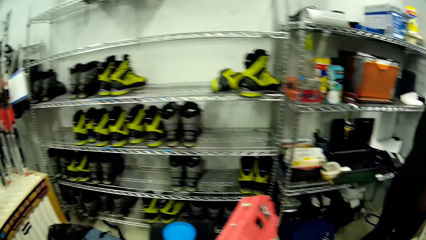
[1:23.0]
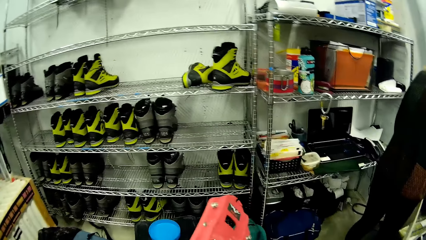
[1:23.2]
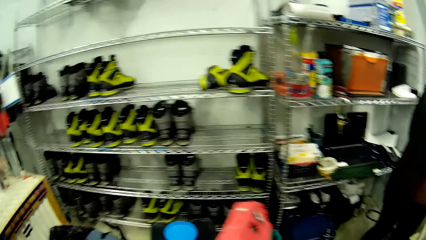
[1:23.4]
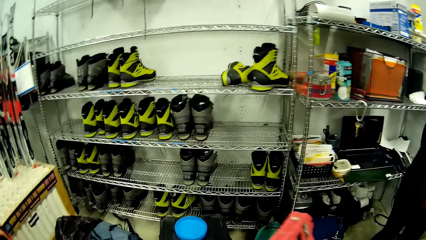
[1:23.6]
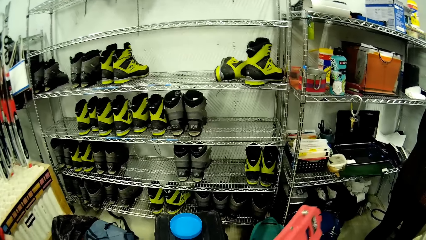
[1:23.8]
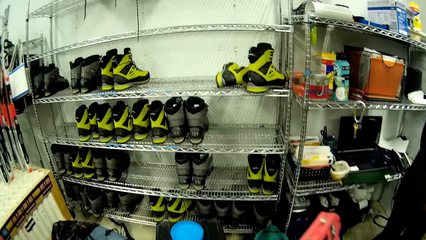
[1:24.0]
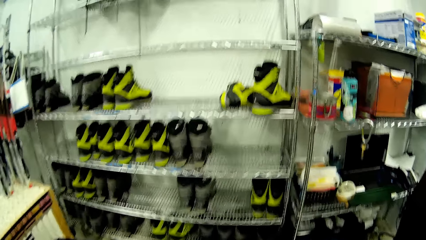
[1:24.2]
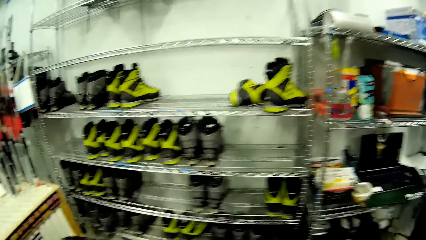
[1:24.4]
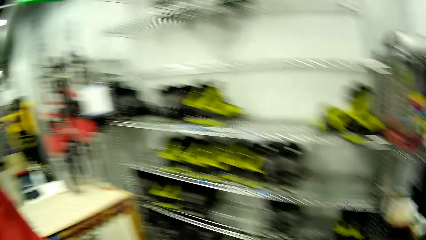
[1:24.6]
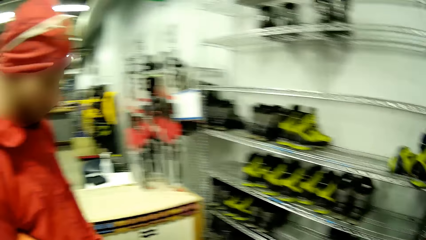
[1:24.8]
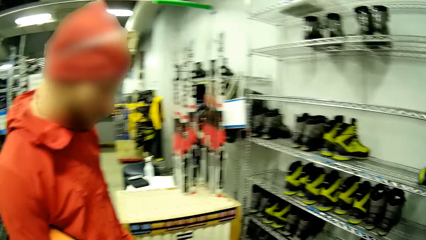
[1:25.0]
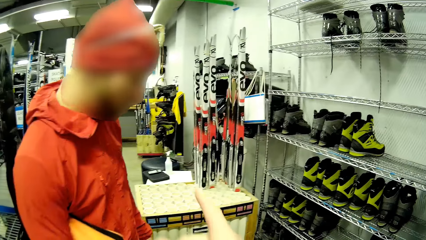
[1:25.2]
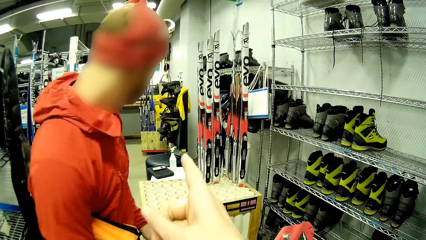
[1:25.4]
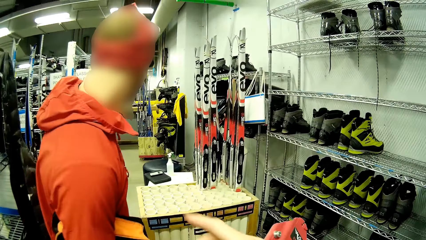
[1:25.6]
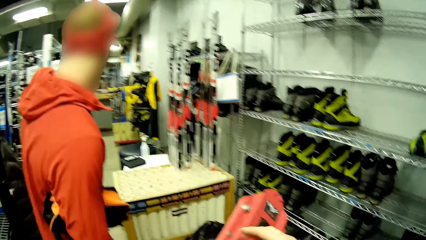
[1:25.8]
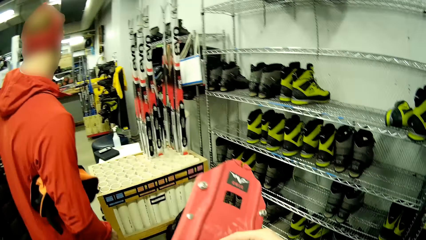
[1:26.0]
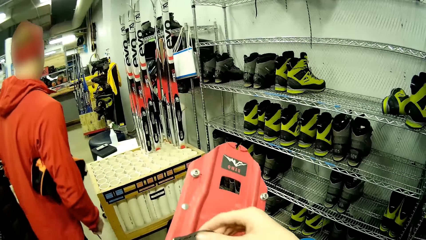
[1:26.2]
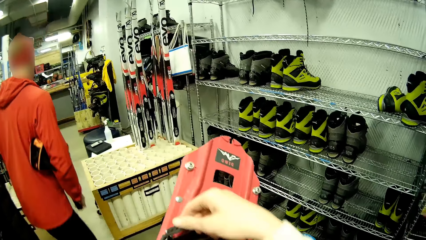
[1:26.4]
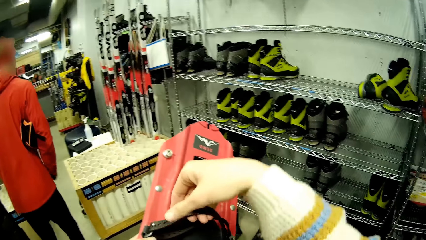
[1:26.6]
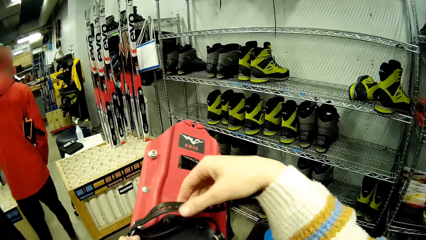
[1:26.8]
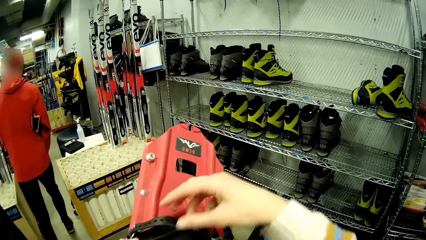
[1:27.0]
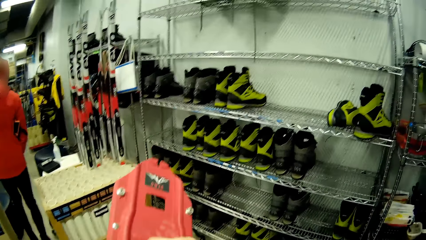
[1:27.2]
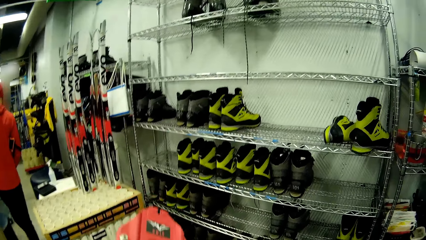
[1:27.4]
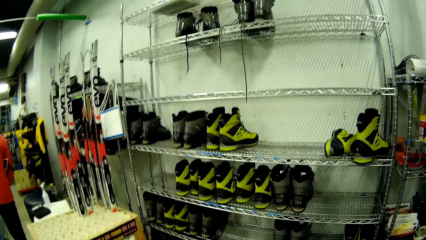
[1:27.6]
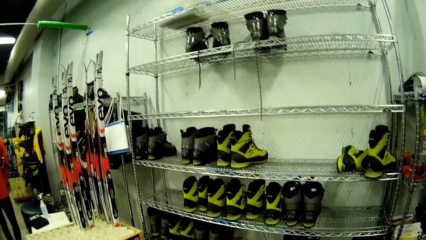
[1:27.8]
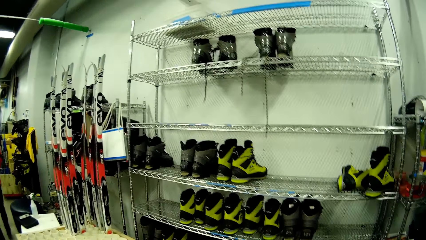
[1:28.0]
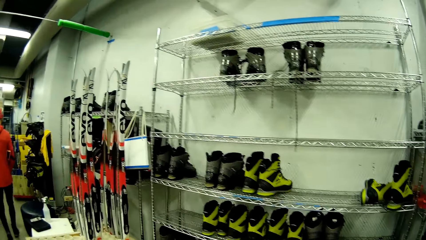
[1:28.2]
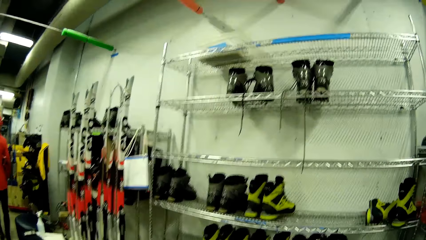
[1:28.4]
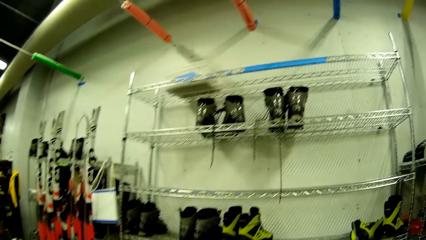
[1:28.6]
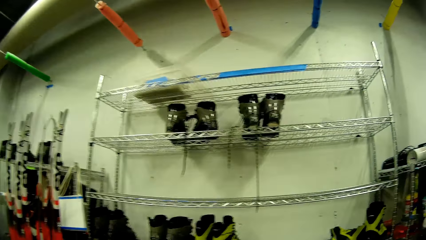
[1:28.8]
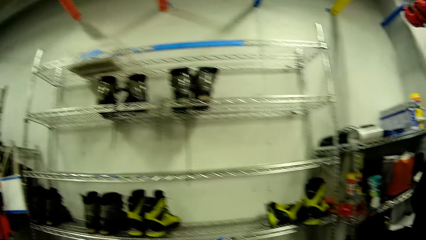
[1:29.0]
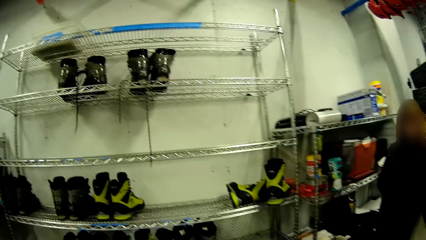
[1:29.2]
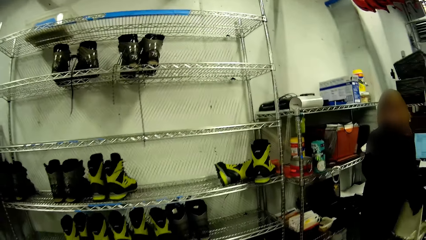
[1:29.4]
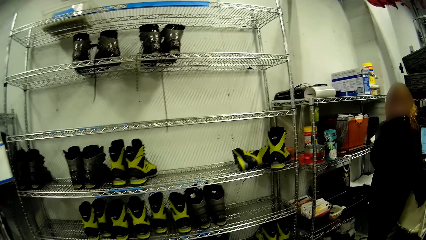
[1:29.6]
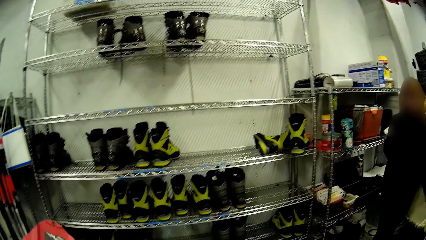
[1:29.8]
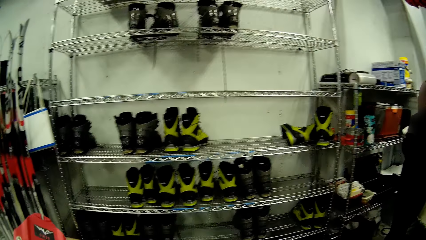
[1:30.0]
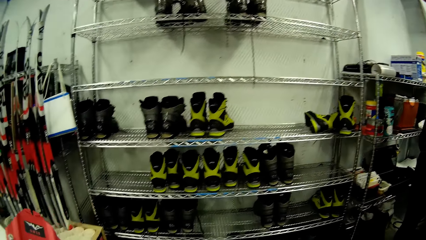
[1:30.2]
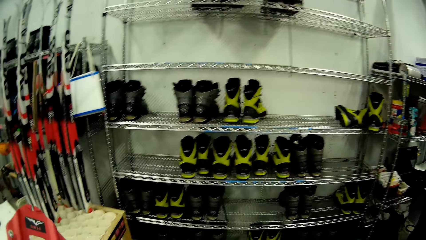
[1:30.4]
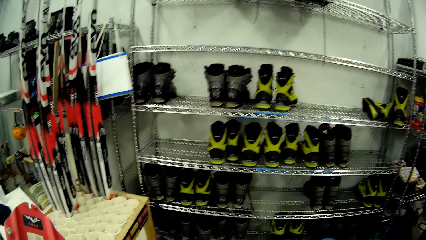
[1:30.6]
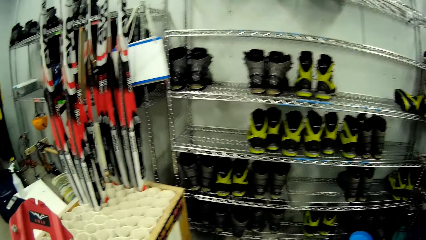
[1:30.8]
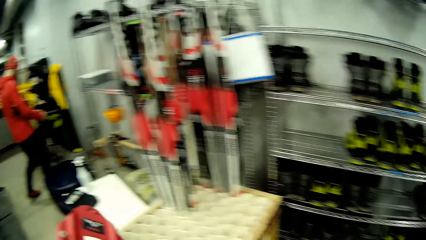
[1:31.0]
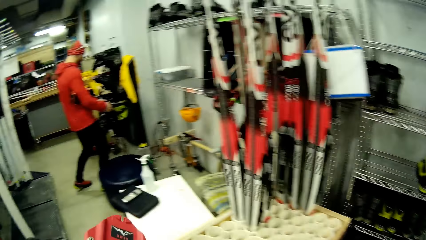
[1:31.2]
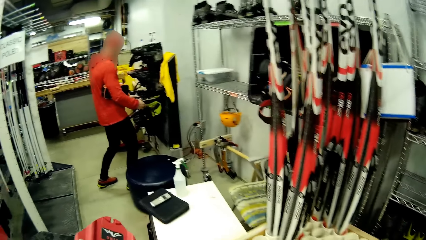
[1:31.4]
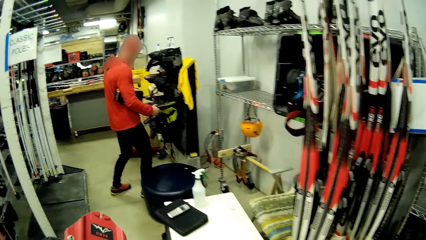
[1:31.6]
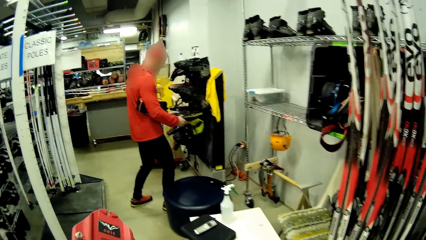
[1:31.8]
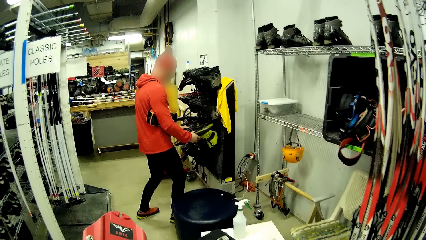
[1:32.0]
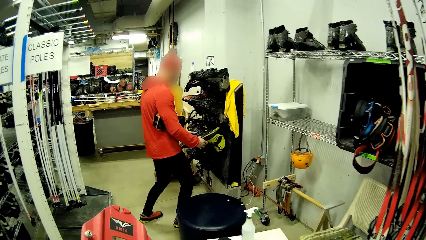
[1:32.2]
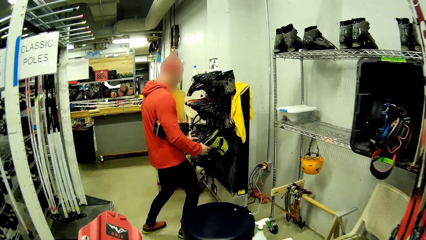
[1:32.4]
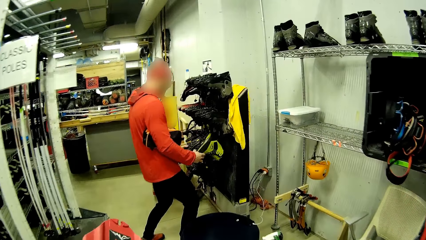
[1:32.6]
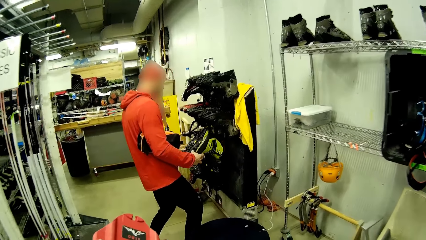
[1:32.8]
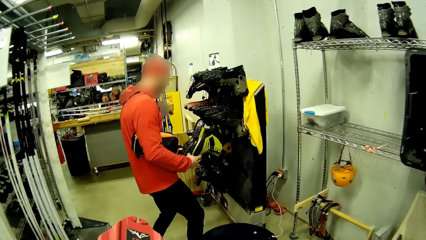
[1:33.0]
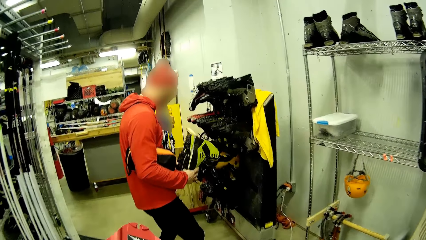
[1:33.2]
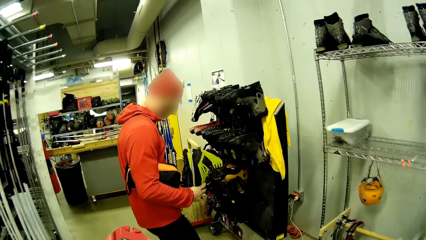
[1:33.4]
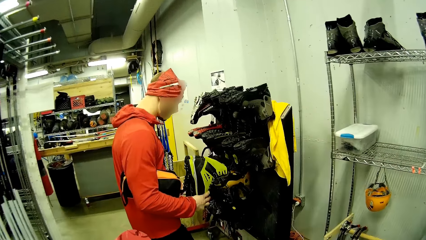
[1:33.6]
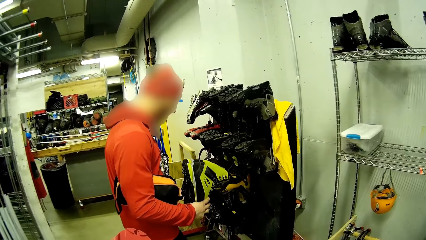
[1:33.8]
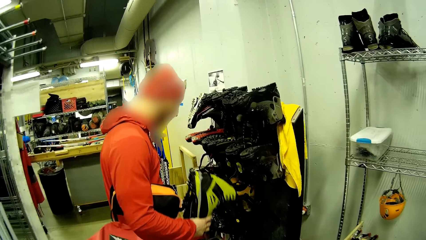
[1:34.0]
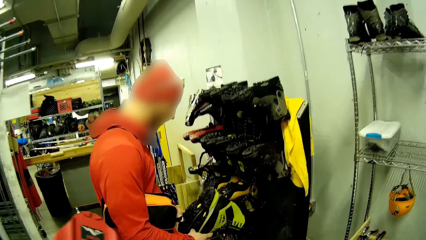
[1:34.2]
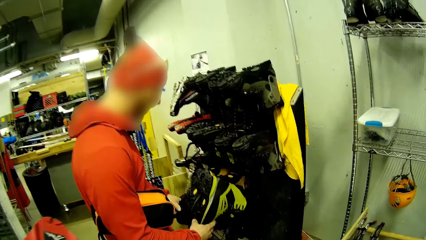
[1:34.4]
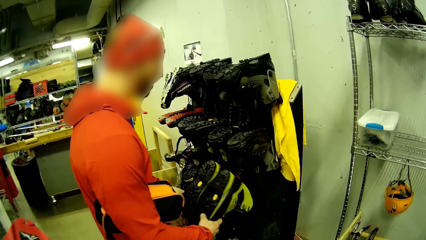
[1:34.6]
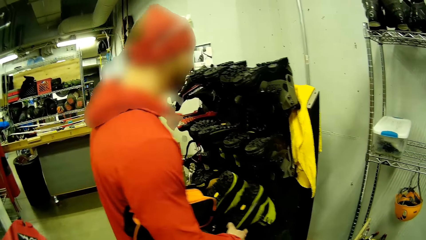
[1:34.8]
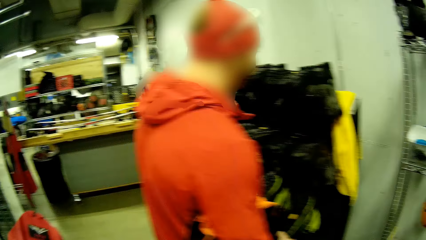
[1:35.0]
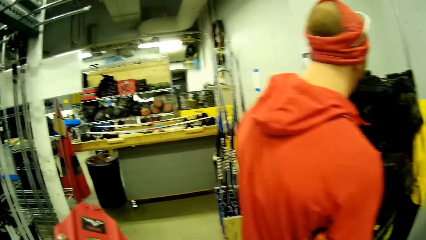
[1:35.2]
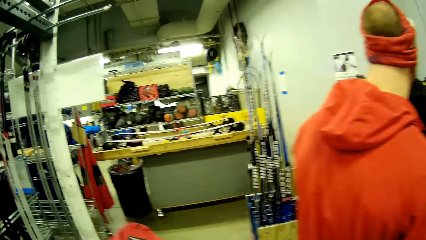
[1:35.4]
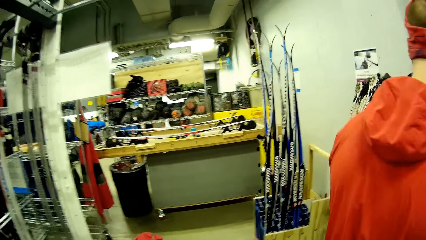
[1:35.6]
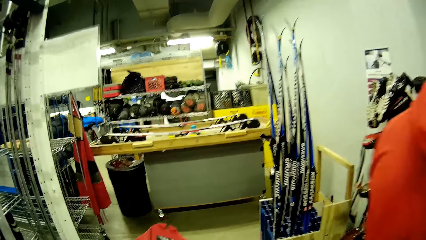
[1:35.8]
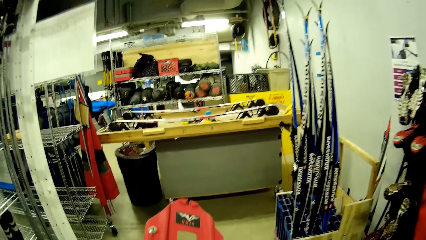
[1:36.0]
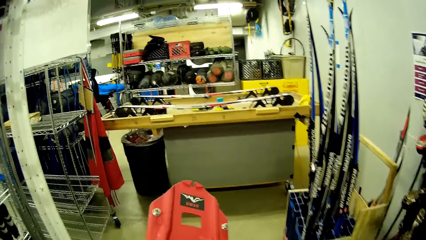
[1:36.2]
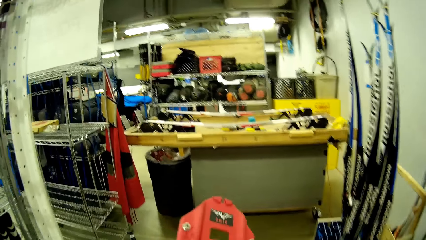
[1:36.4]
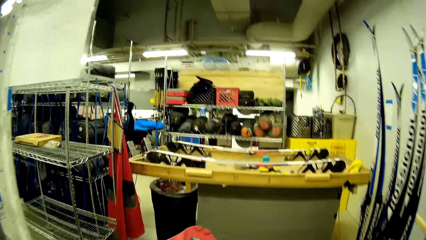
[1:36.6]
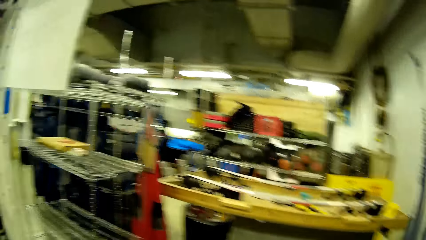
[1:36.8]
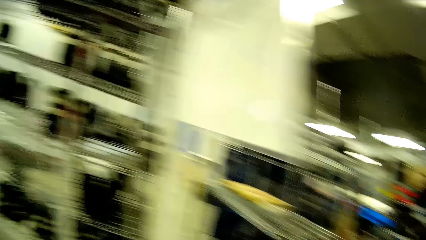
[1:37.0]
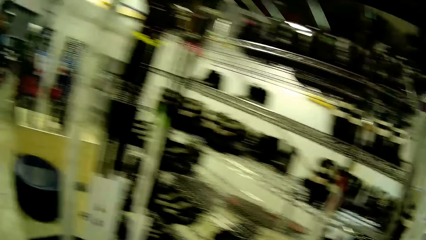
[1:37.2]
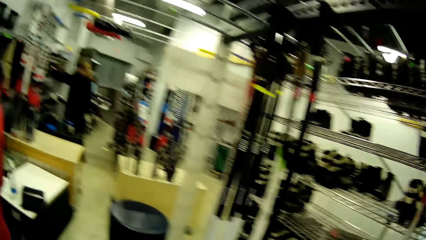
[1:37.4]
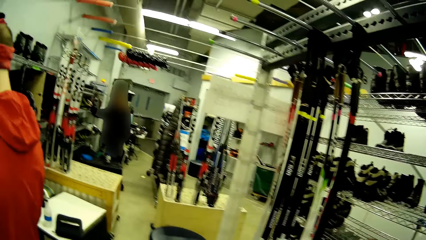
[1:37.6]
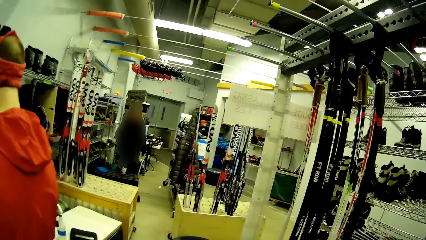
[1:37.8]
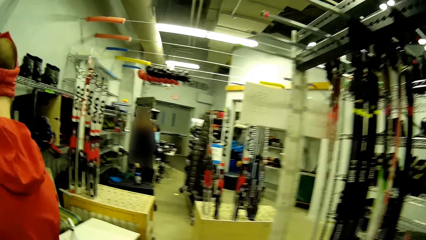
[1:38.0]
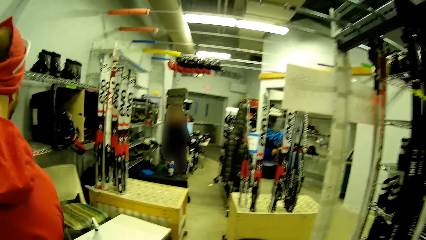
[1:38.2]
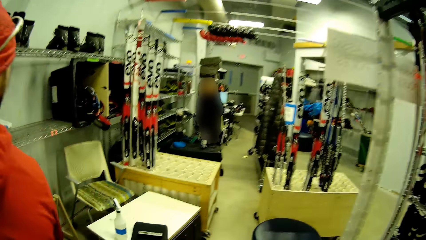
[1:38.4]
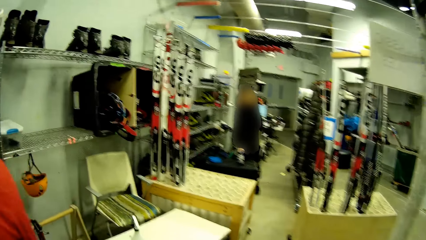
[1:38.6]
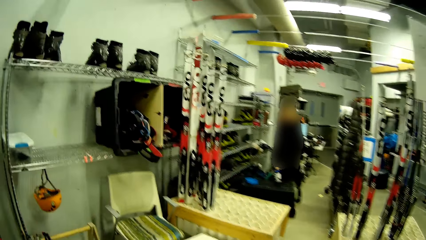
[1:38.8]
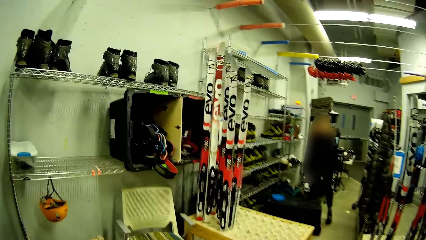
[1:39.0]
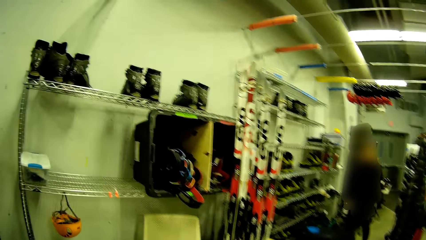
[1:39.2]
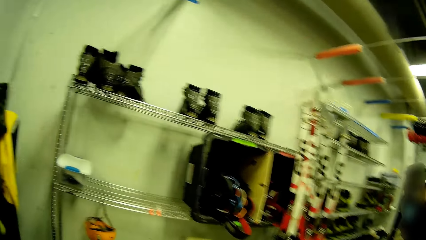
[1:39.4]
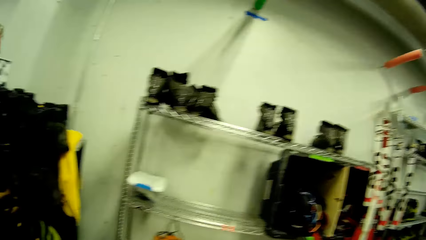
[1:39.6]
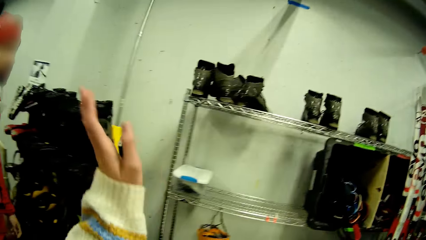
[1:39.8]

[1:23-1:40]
The camera wearer adjusts the snow shoes with his right hand. He looks around. He walks around. A man carries a snow boot from a rack. The man picks shoes from the rack and returns the shoes on the rack. The camera wearer walks around. He raises the snow shoes. He looks around.
